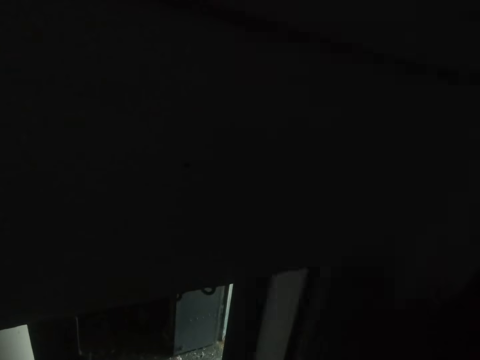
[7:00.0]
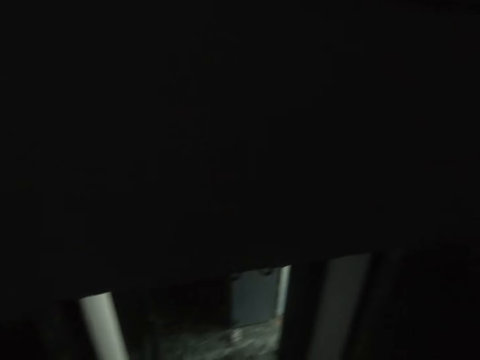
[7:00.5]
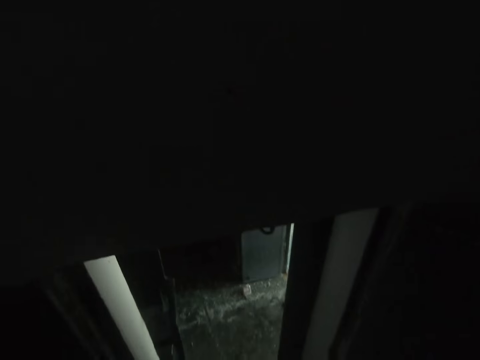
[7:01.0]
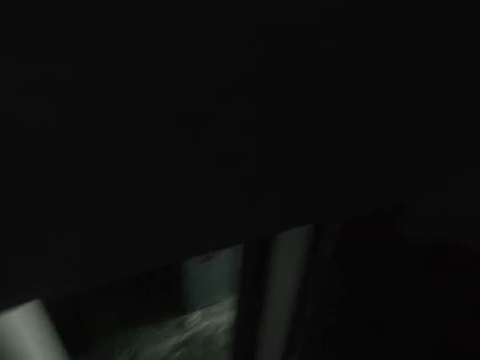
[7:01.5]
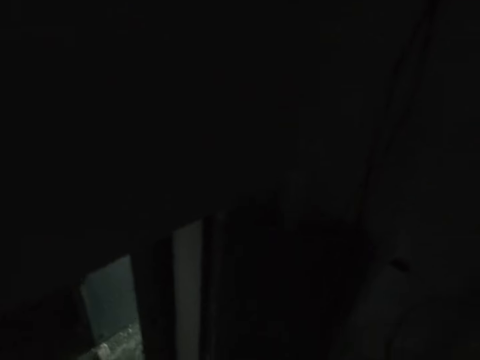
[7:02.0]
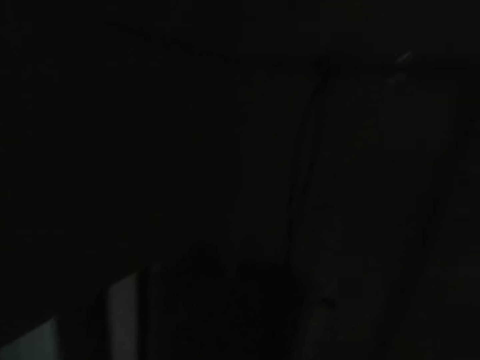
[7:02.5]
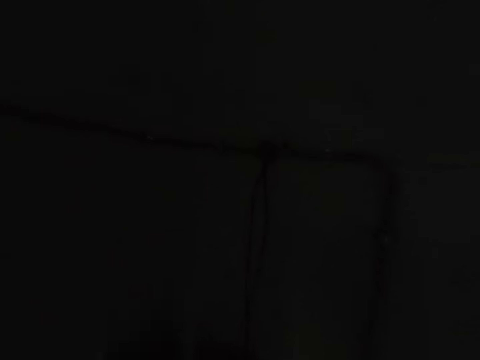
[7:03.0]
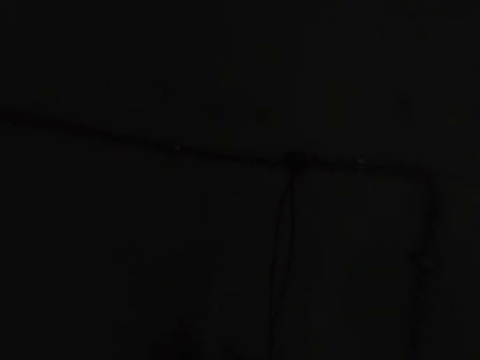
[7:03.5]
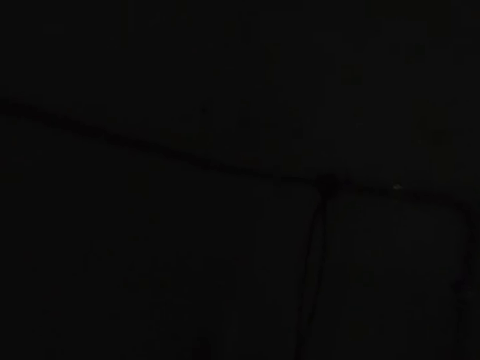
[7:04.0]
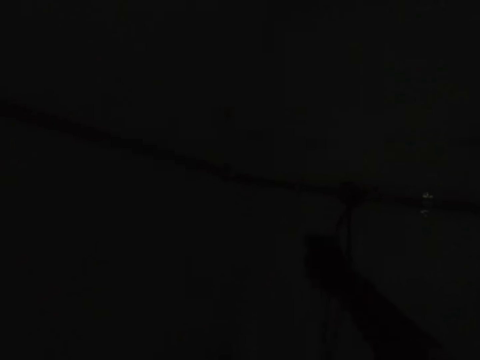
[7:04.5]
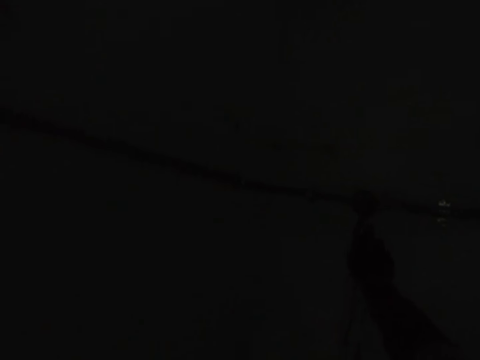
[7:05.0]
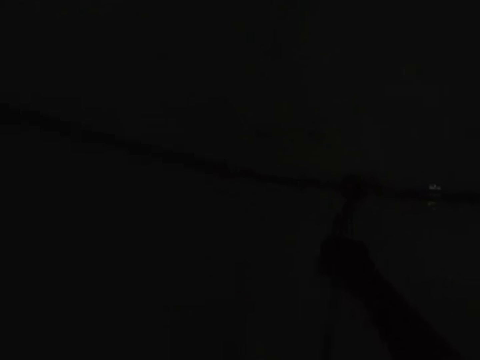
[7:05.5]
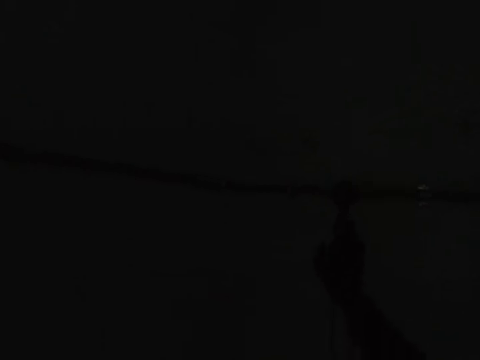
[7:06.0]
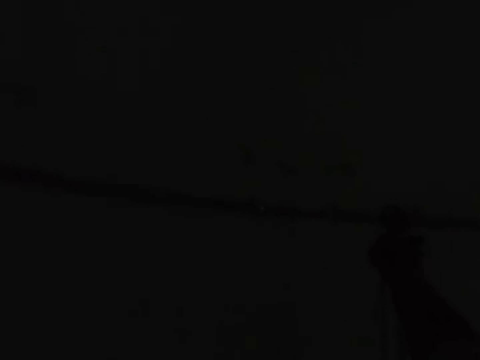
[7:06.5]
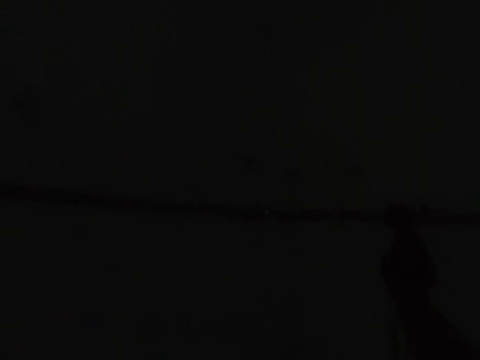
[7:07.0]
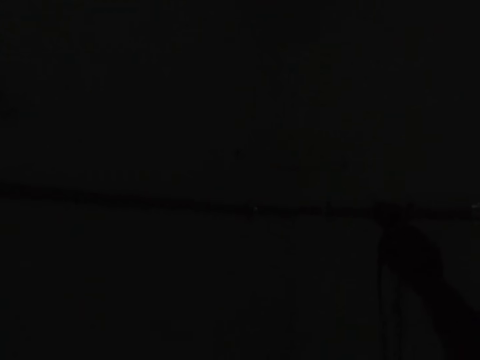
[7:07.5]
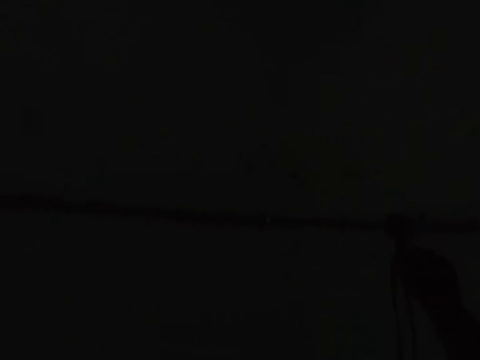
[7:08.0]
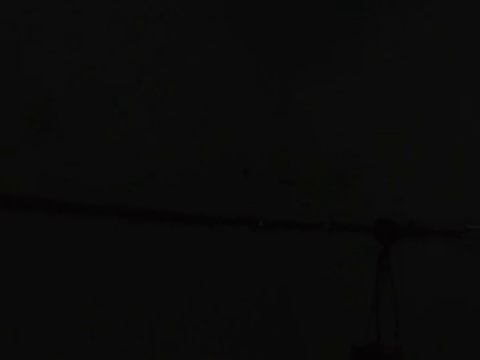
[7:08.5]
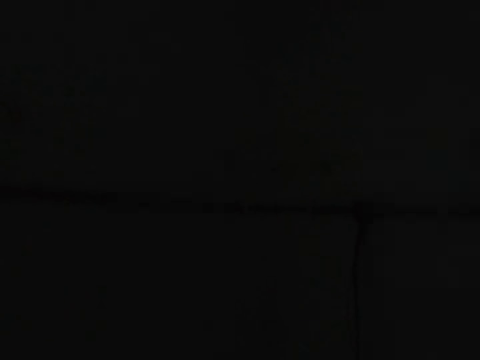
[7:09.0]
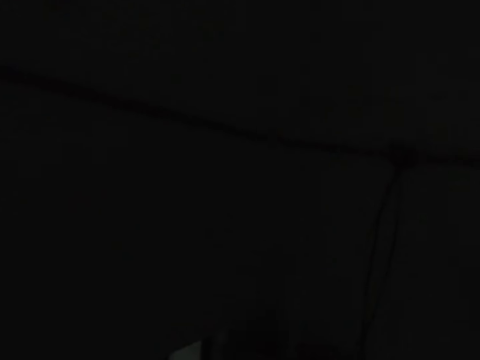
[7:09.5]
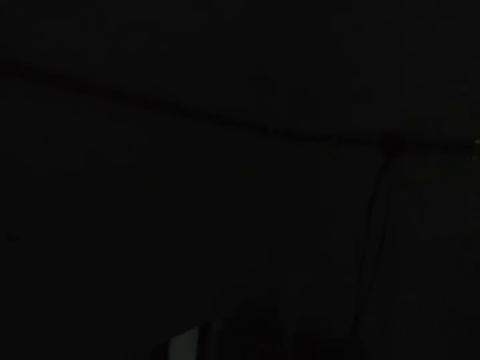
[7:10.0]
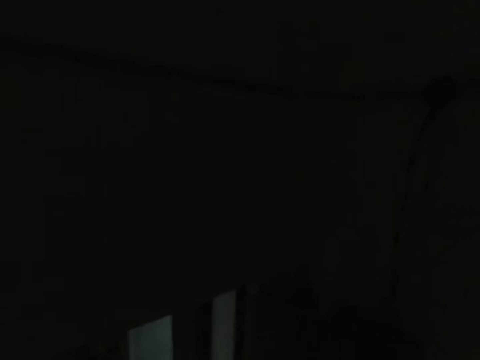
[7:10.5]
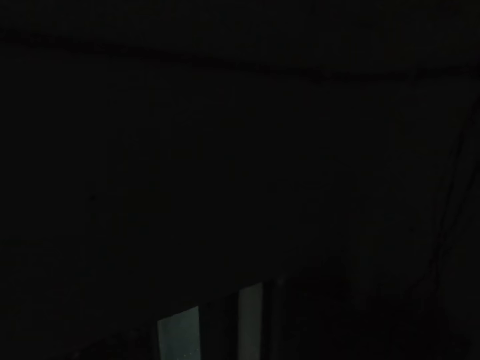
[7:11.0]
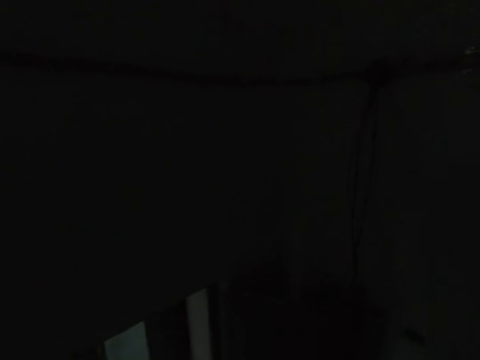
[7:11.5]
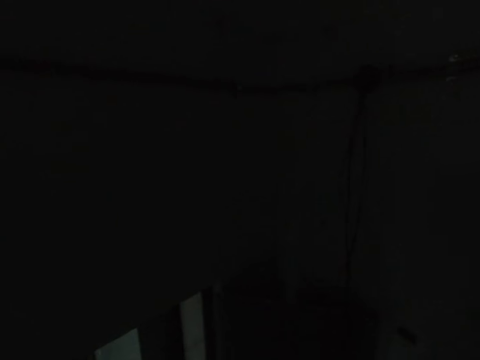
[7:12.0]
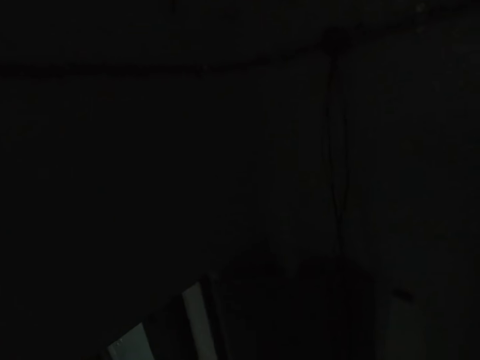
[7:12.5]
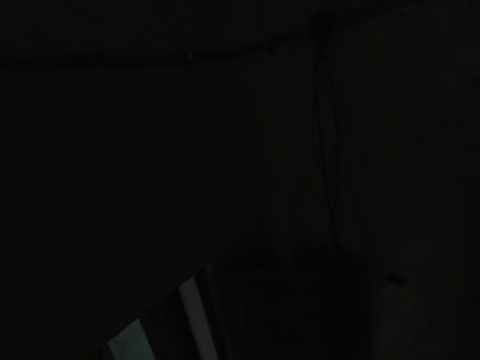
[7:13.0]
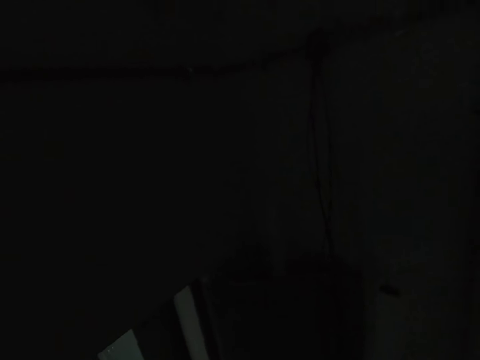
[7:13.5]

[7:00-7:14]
The camera wearer fixes cables.

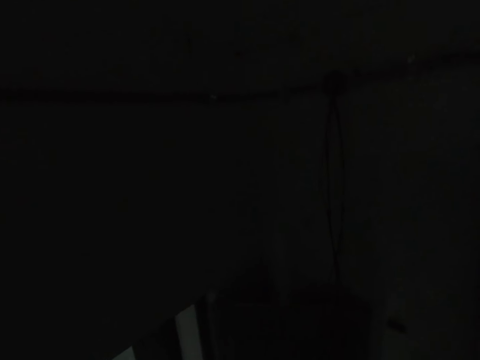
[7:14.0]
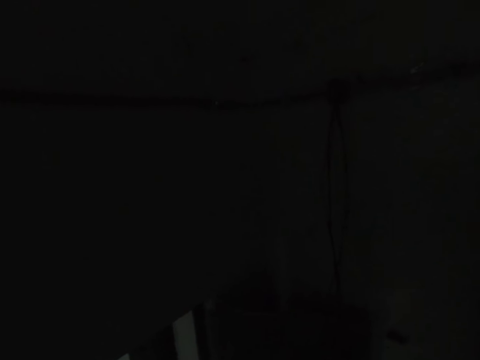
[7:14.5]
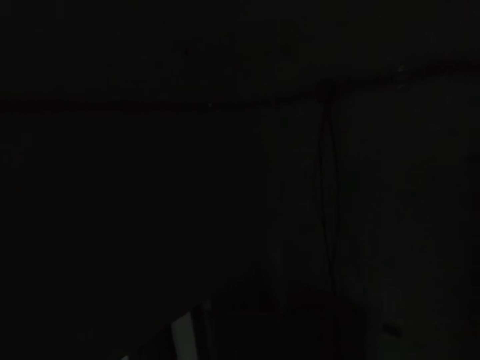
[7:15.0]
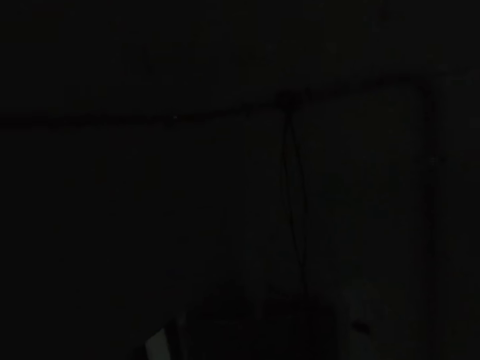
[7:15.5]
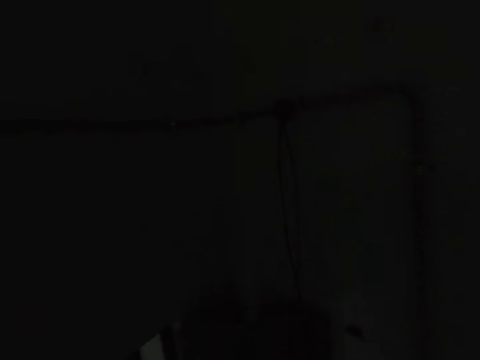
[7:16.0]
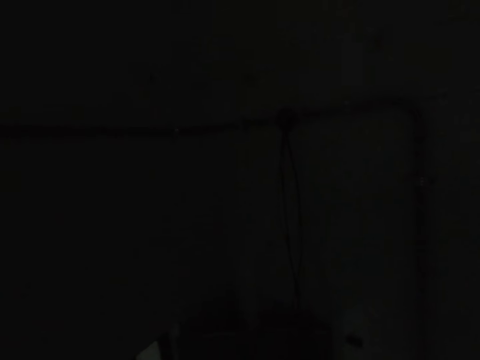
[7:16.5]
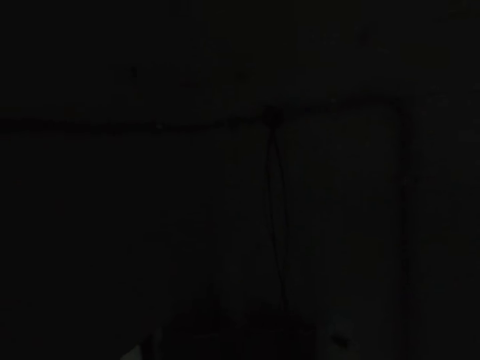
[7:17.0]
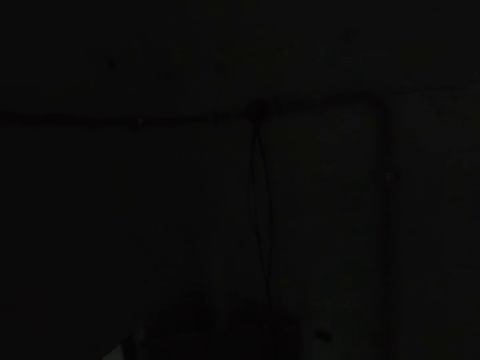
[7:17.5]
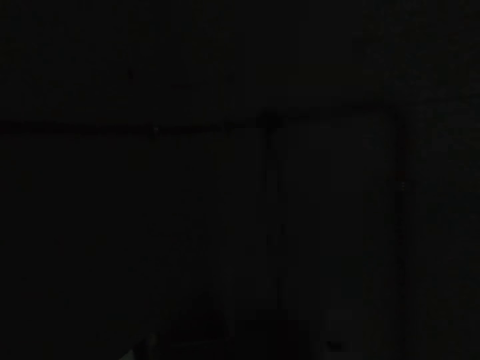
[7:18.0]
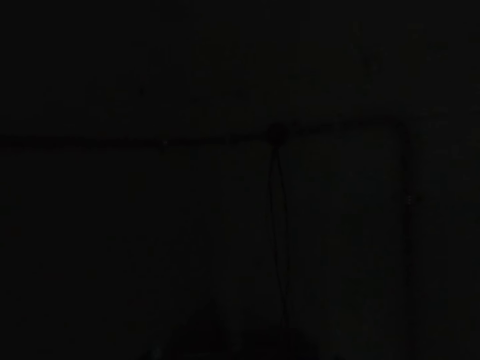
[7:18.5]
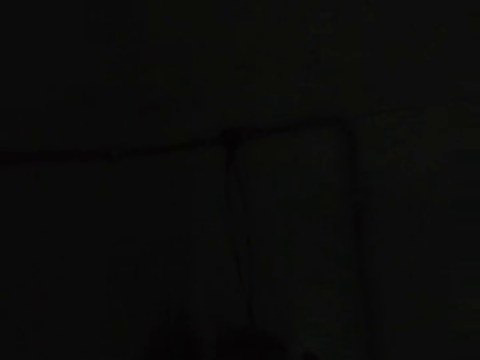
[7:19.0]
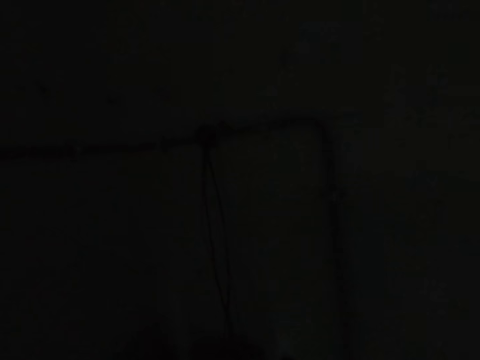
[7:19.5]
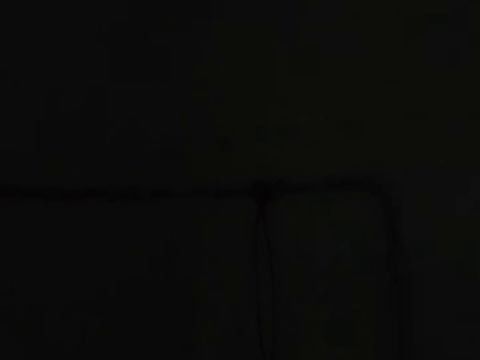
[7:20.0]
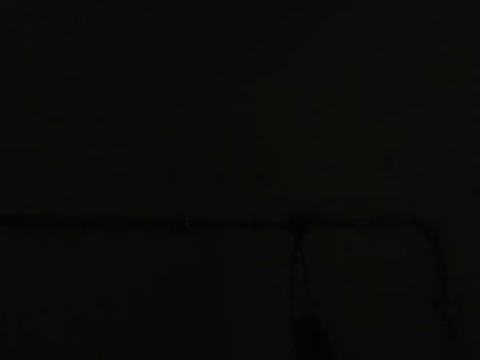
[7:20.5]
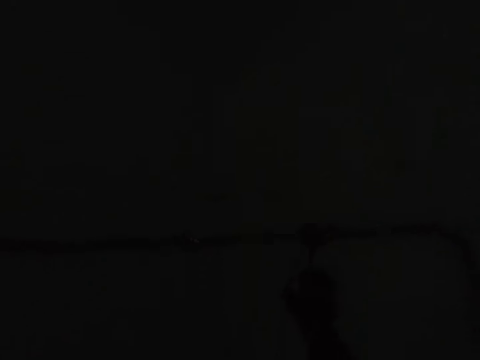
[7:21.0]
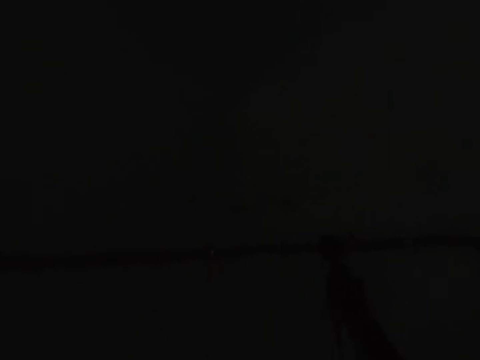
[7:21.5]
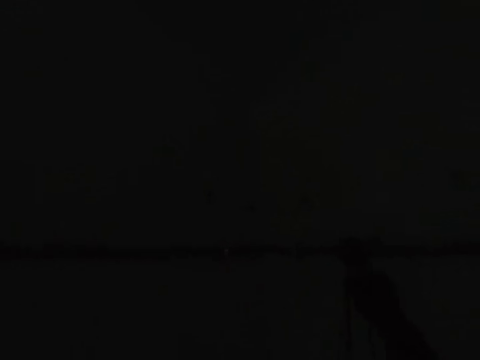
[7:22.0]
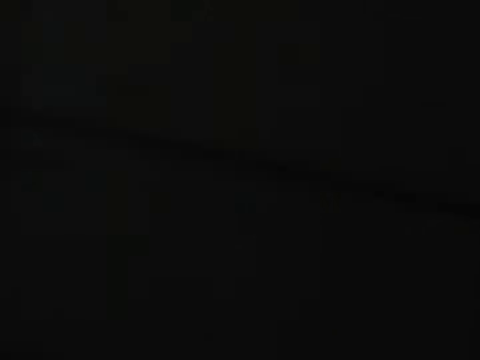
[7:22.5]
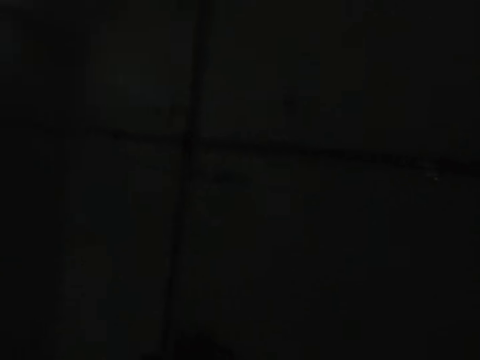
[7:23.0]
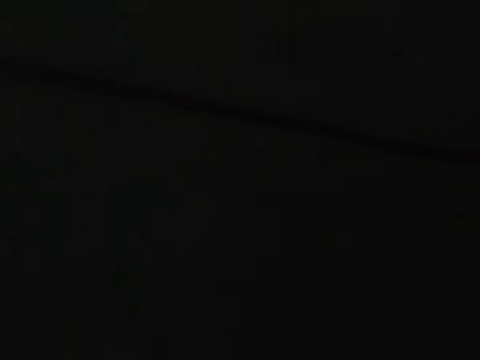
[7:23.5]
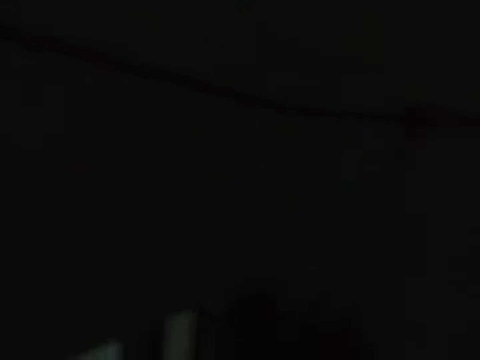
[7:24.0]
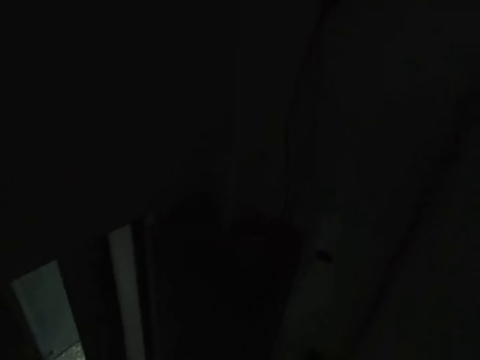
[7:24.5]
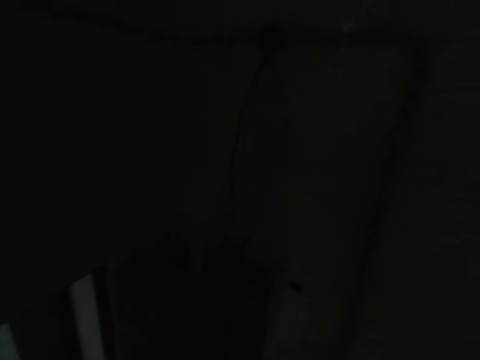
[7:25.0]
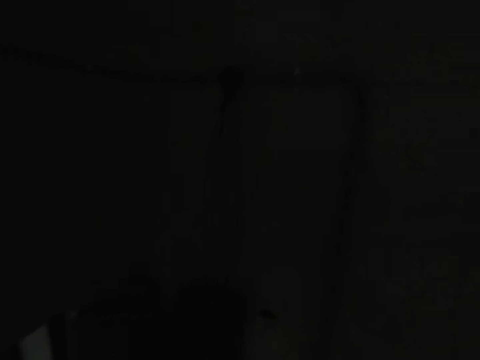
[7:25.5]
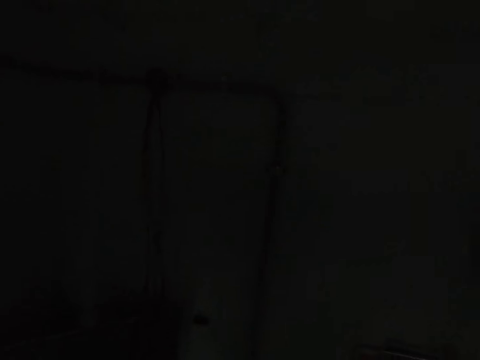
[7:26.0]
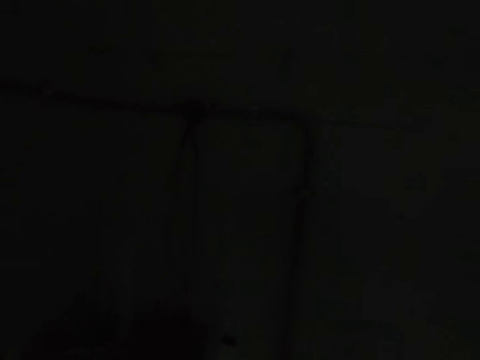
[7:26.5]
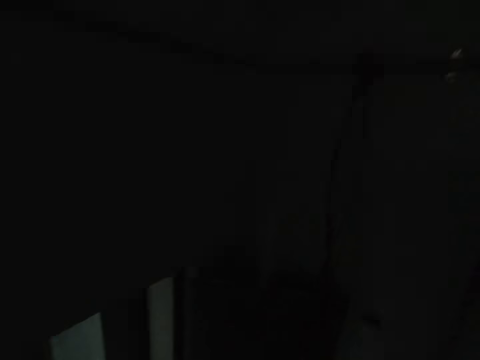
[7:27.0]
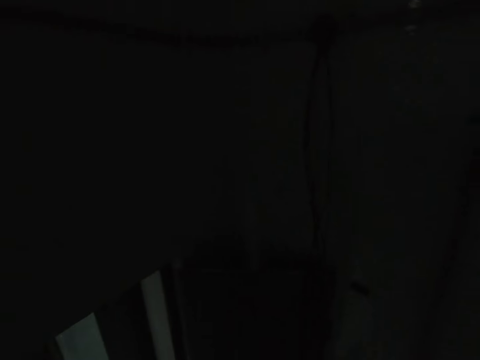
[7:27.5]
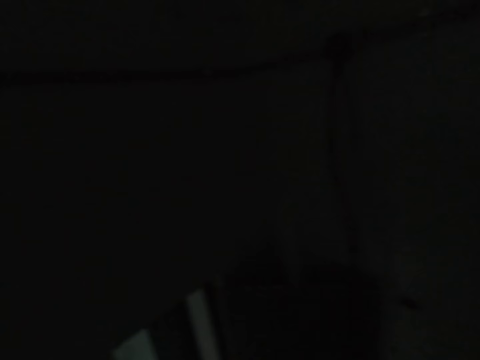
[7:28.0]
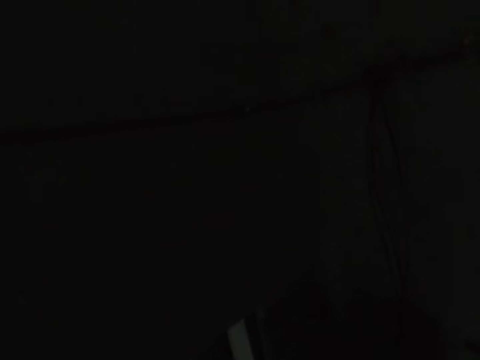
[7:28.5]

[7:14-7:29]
The camera wearer fixes cables. They look around.
